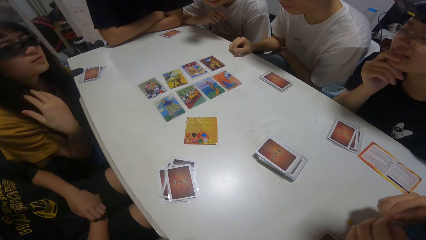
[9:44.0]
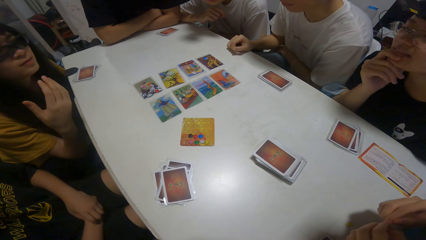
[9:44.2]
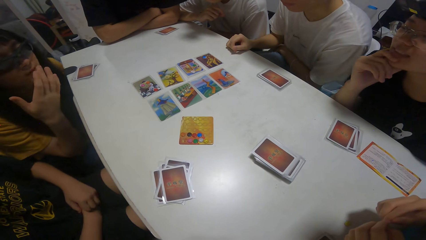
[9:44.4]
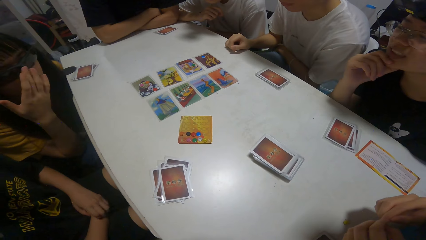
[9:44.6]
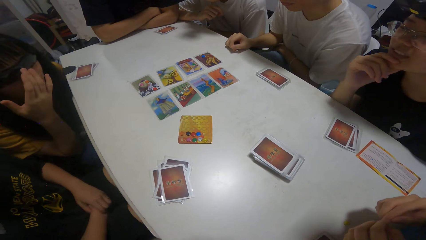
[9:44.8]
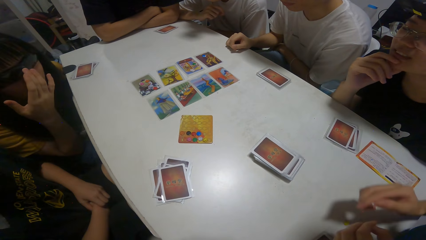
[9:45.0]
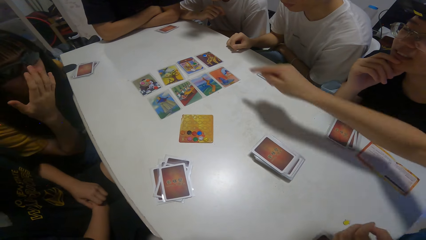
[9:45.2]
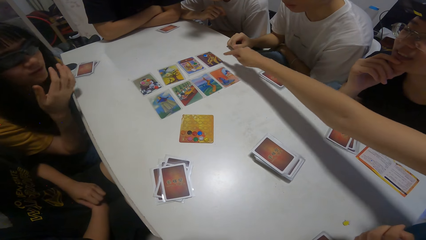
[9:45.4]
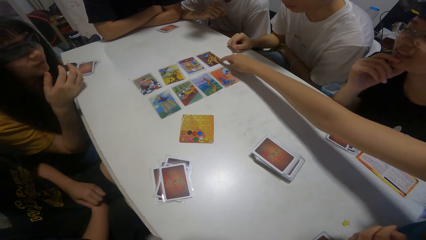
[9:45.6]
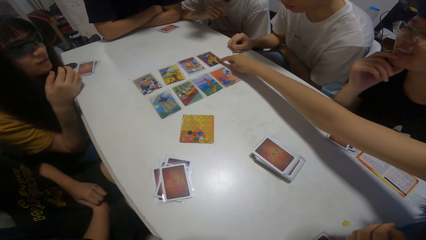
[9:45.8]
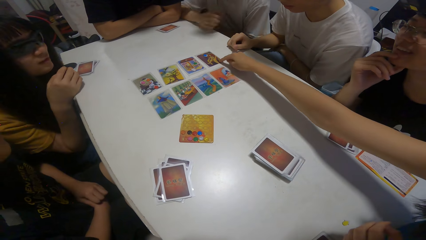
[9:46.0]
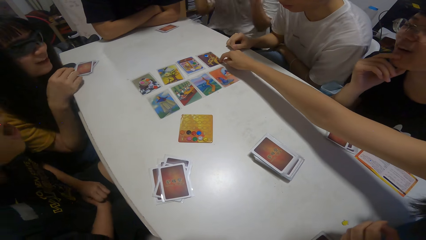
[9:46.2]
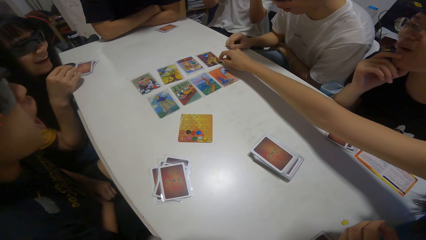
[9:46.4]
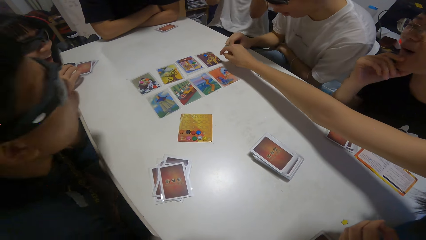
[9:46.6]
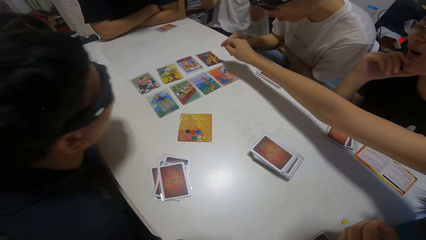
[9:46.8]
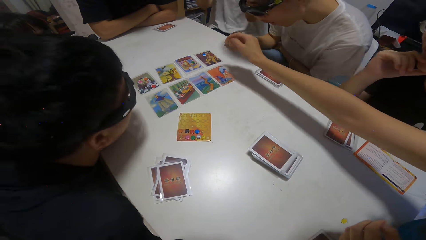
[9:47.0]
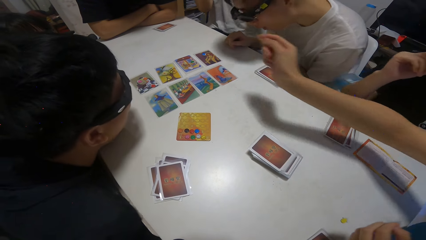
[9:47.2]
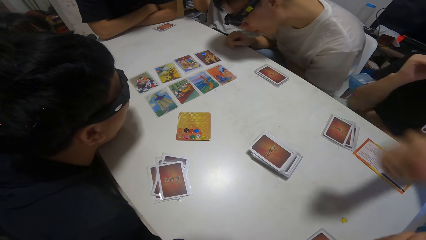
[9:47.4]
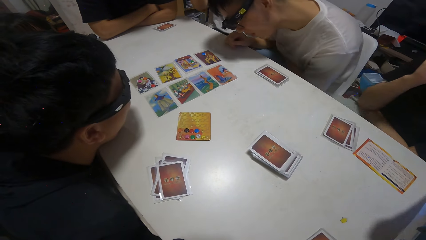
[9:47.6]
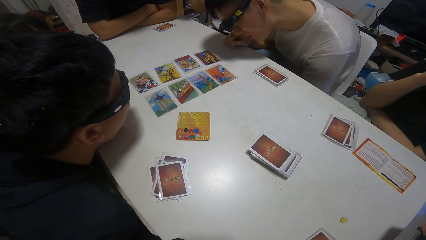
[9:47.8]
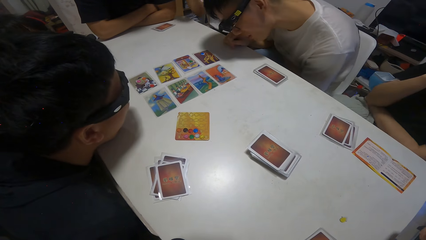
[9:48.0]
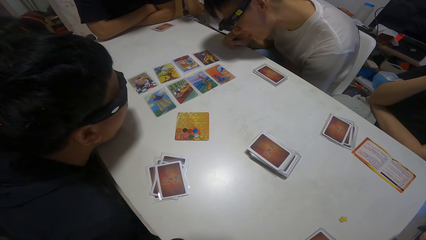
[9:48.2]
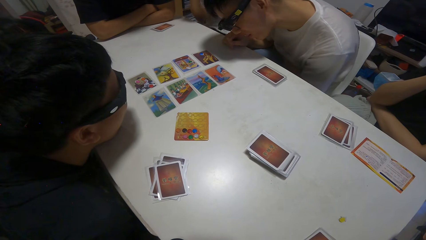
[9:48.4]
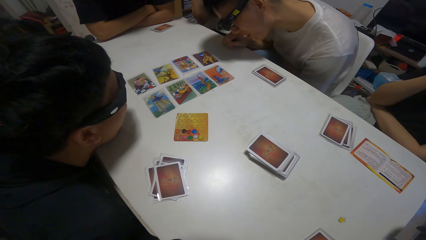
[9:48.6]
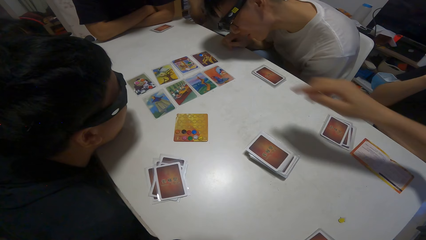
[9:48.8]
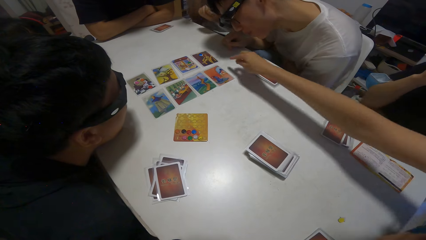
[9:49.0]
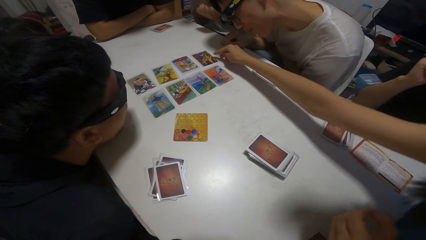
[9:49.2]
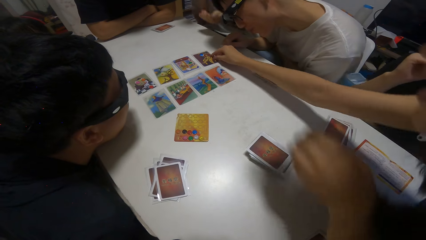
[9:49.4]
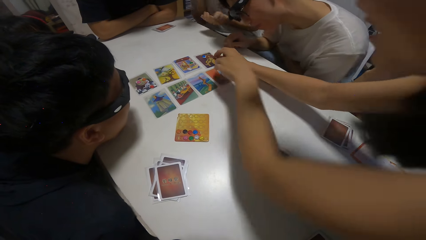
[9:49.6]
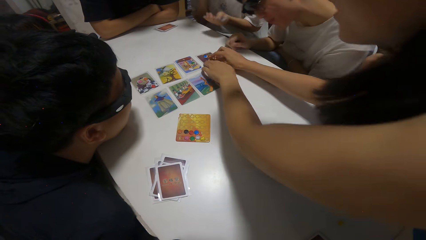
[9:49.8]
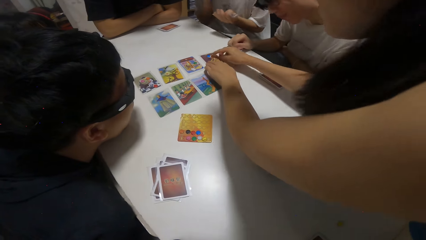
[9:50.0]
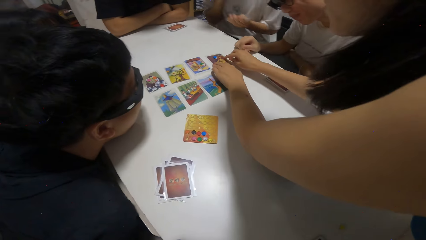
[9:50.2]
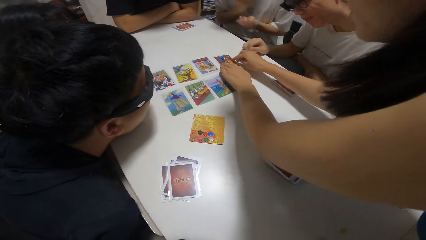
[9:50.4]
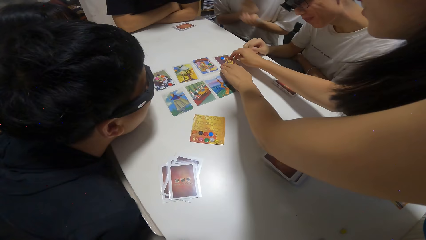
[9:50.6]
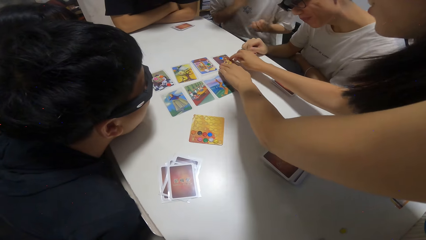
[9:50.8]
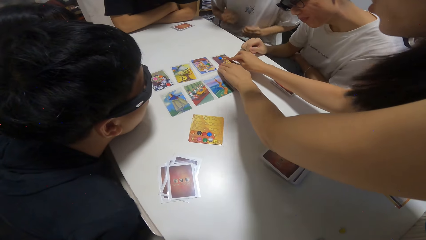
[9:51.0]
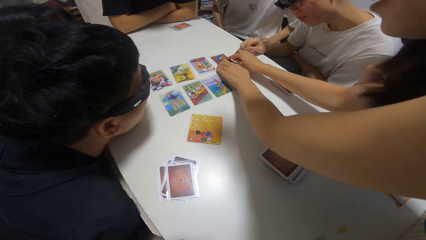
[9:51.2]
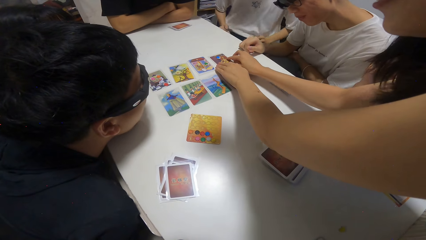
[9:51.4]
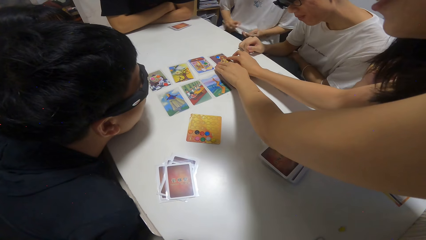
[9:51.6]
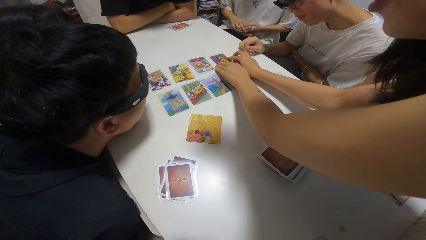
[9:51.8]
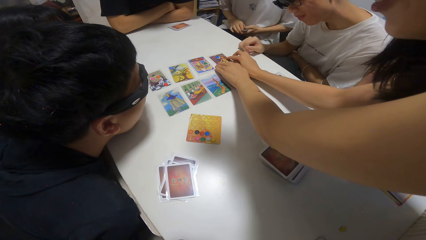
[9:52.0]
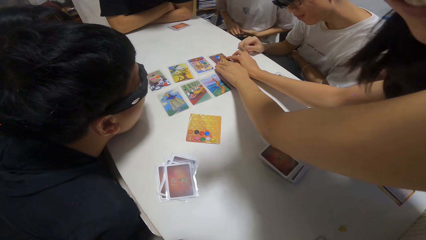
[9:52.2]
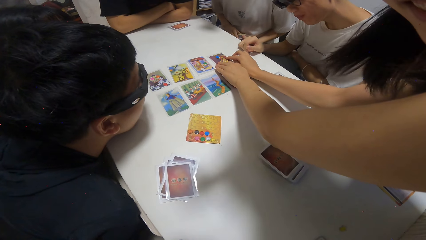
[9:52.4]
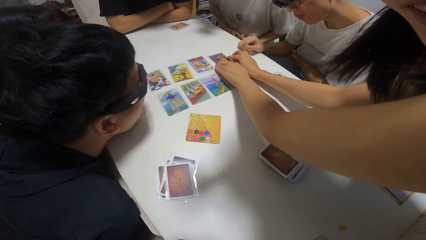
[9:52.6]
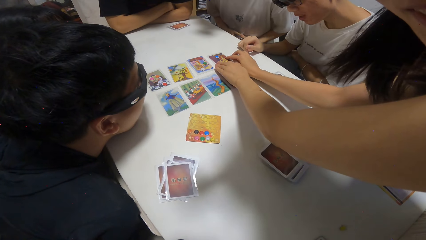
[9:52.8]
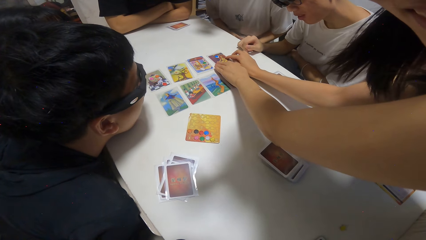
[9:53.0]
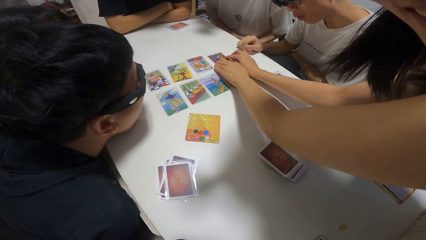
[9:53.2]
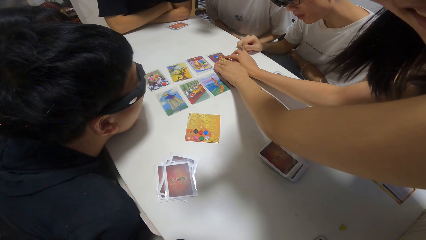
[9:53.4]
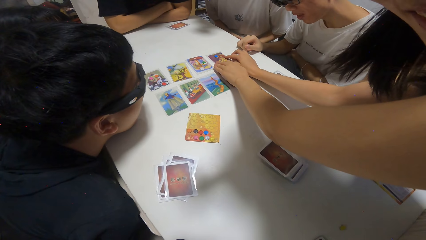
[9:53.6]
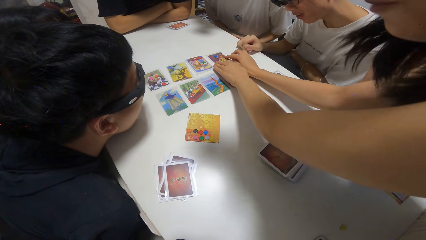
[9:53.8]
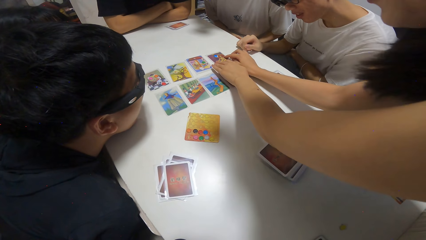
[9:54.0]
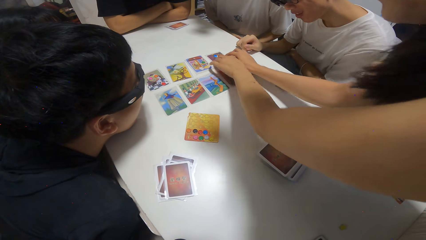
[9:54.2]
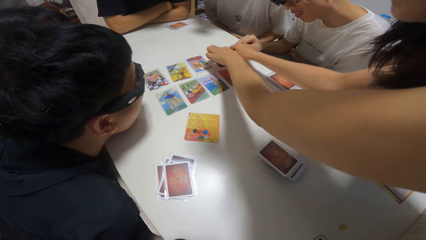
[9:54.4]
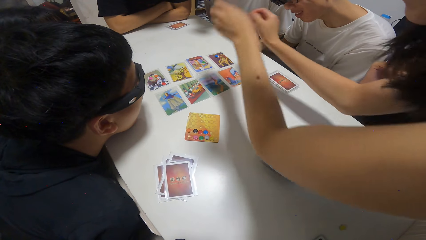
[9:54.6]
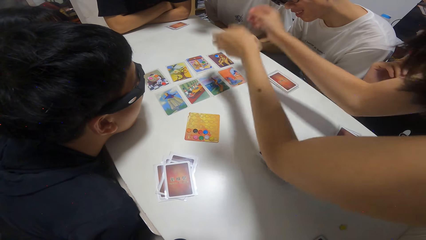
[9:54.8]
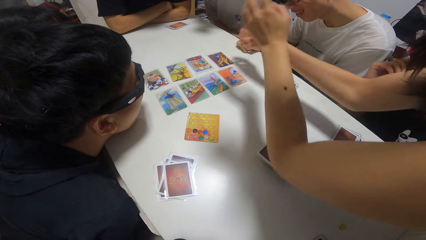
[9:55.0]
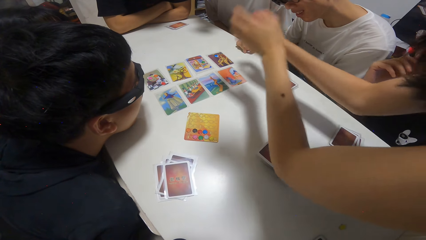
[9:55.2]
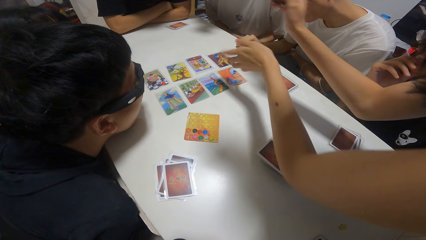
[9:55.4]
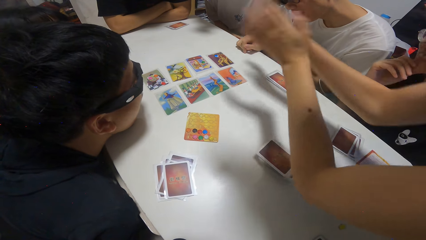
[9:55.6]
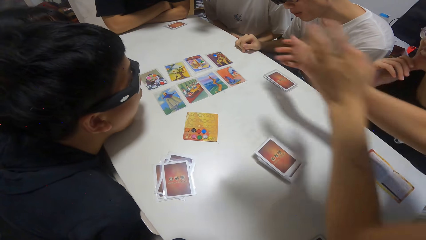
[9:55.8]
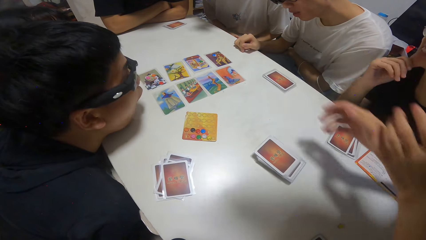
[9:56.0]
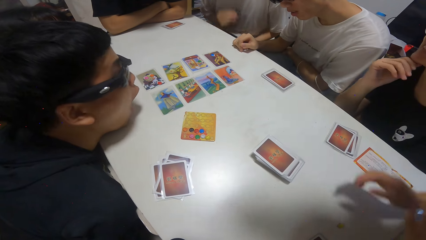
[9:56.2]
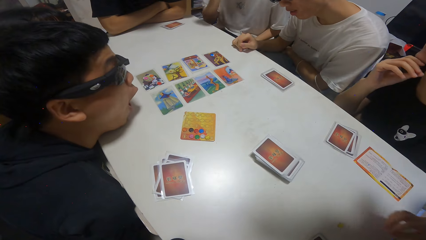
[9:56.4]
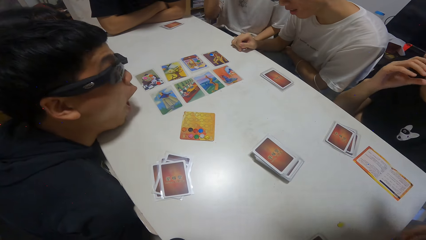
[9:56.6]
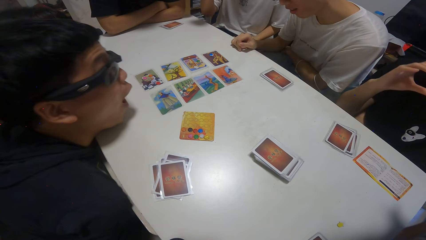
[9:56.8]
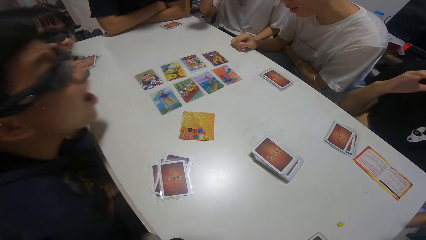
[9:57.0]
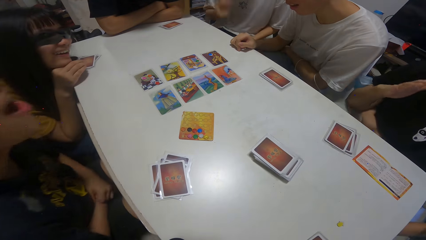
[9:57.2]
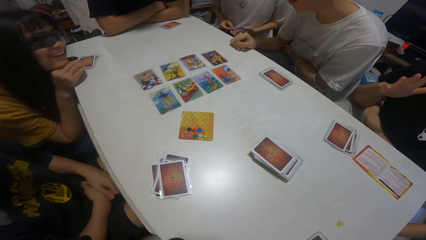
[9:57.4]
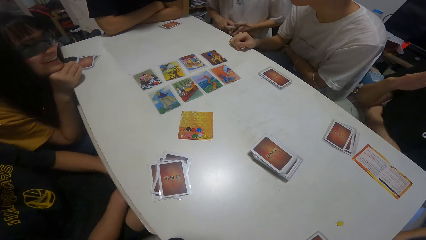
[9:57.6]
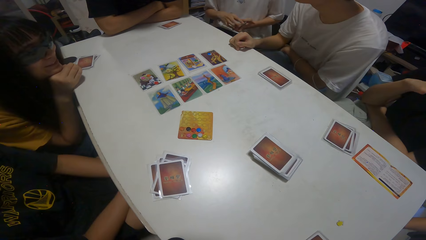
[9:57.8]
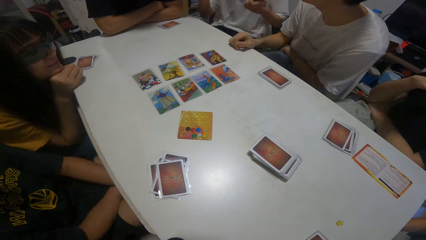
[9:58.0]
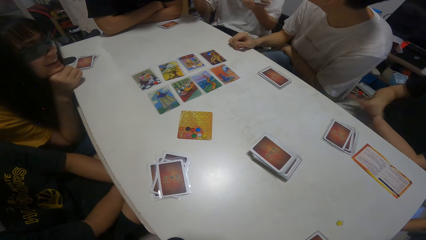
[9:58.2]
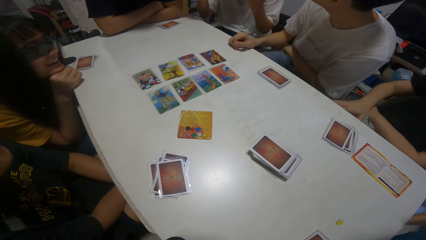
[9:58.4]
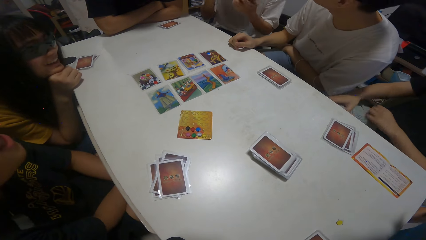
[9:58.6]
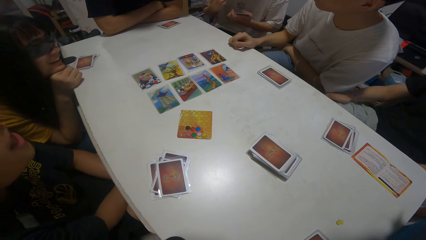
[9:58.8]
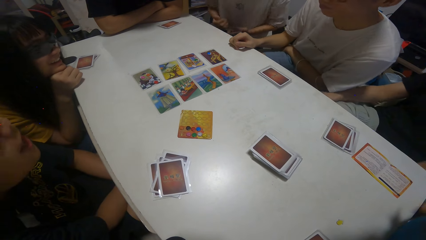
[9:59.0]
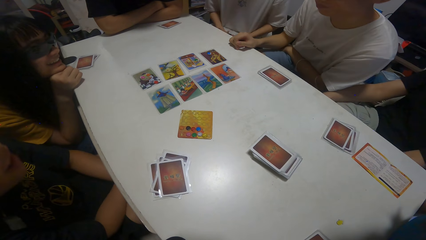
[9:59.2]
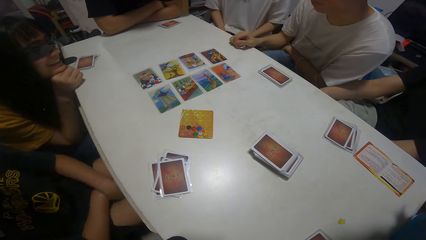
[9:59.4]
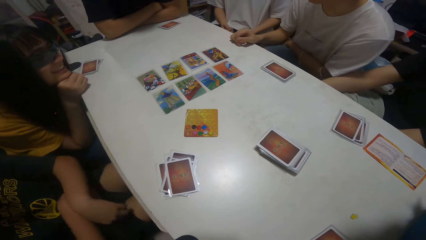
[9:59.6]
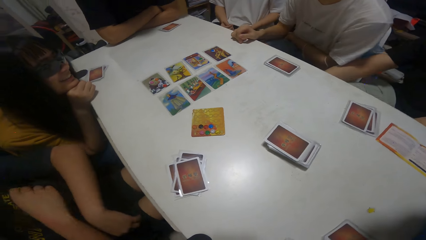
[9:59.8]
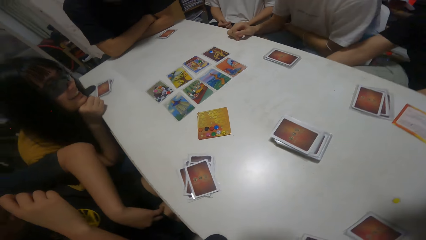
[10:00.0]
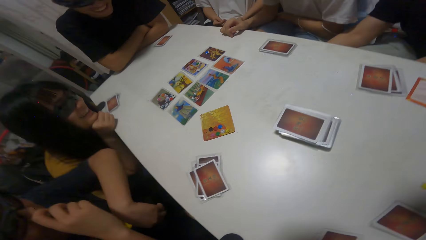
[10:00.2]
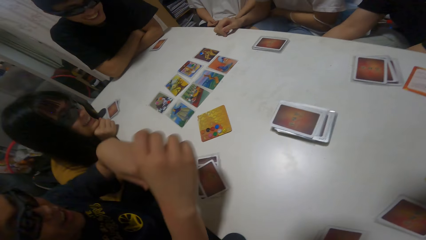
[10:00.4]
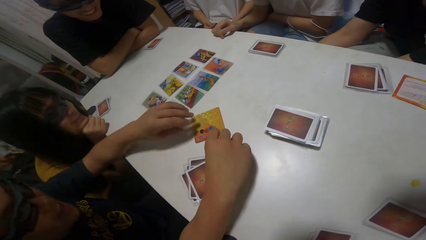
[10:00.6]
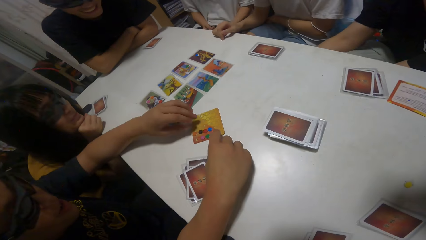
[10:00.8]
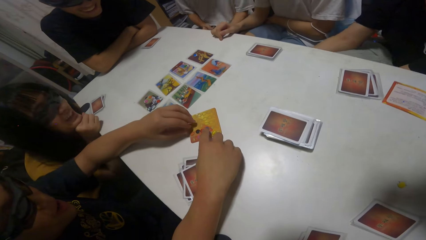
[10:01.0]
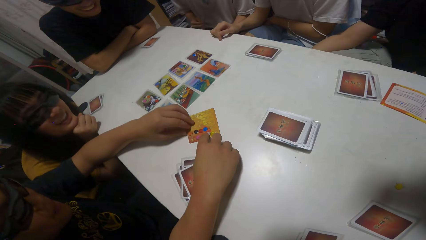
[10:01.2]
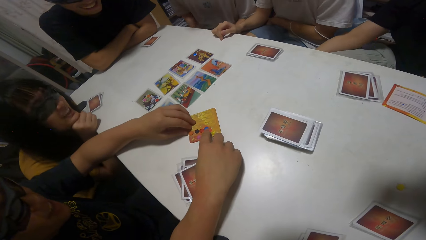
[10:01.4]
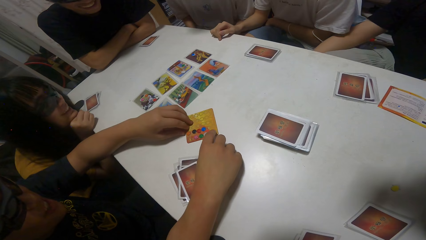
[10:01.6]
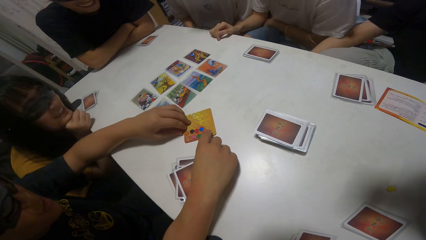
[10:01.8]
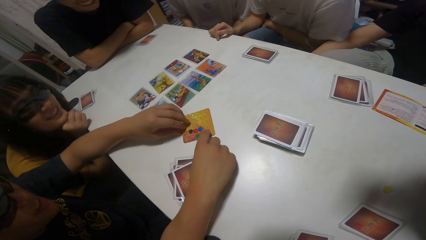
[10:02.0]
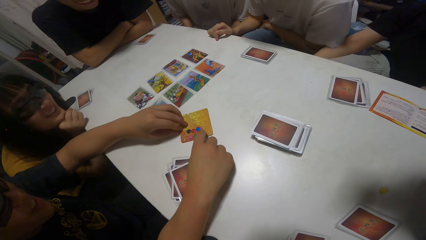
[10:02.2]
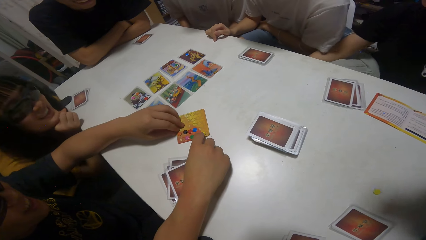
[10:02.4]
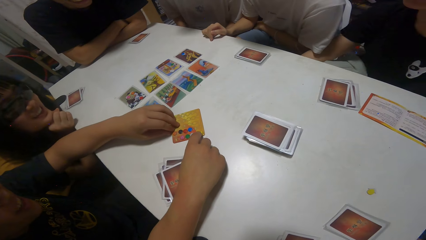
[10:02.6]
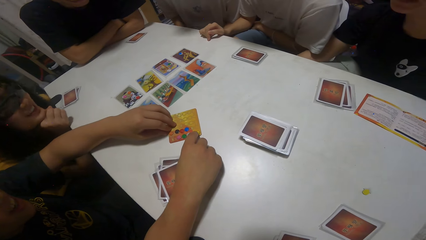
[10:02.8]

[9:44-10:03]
A person touches the hair. A girl touches a card on the table with her right hand. Another person stretches the hand. They stretch the hand again. The girl touches the card on the table with both hands. The other person stretches the hand again. A third person stretches the hand.
